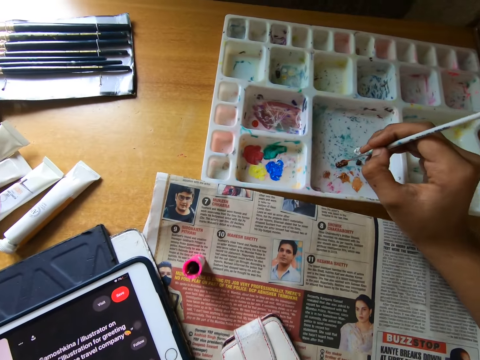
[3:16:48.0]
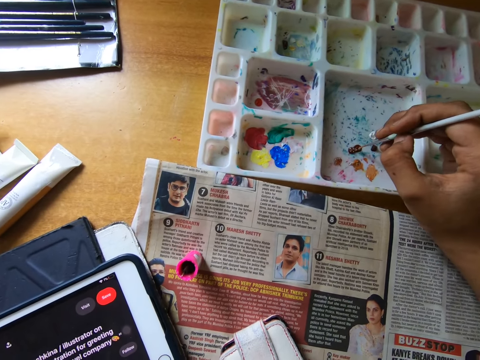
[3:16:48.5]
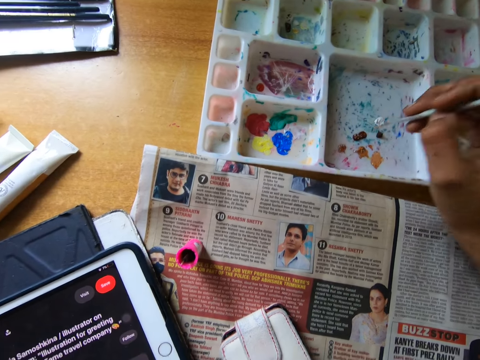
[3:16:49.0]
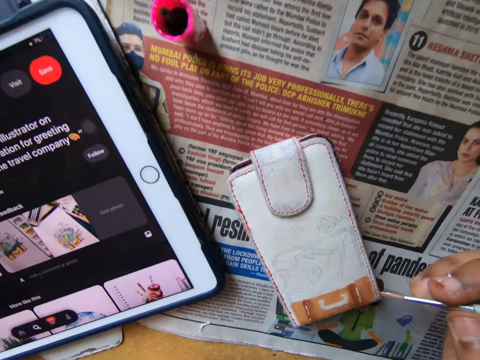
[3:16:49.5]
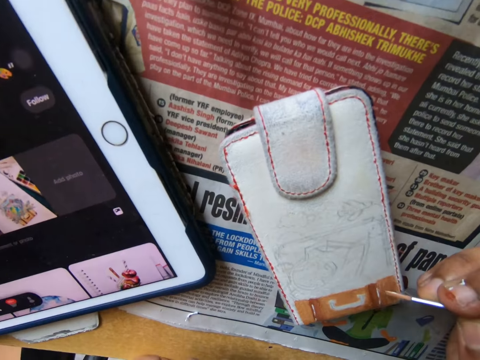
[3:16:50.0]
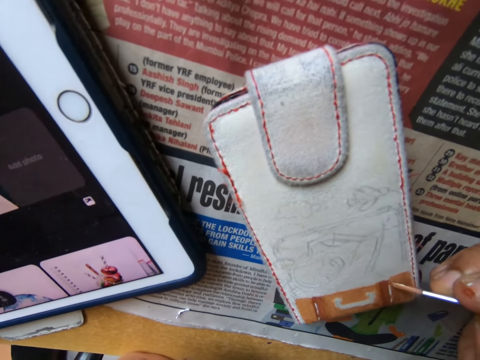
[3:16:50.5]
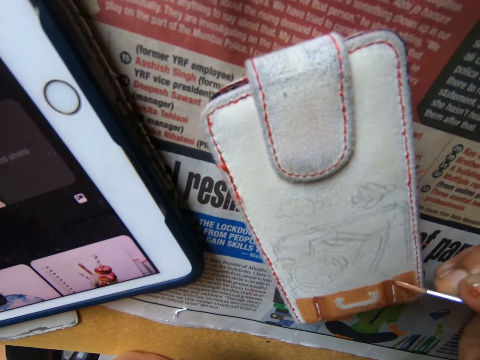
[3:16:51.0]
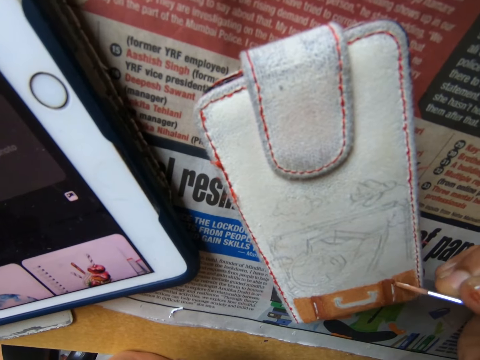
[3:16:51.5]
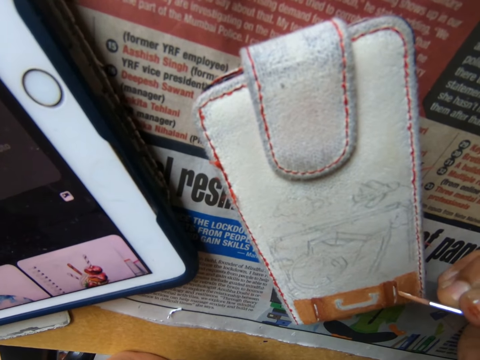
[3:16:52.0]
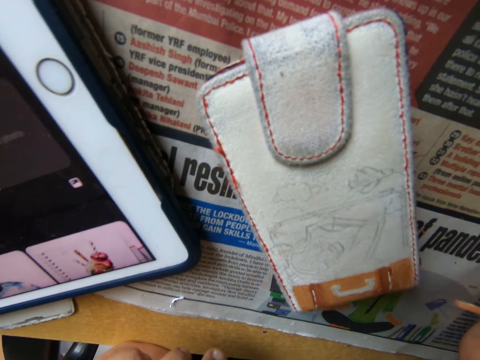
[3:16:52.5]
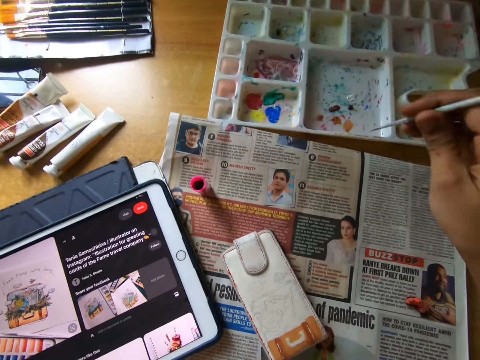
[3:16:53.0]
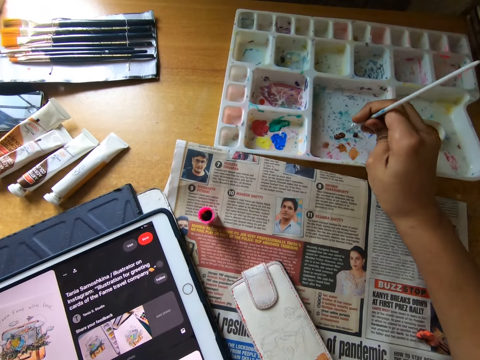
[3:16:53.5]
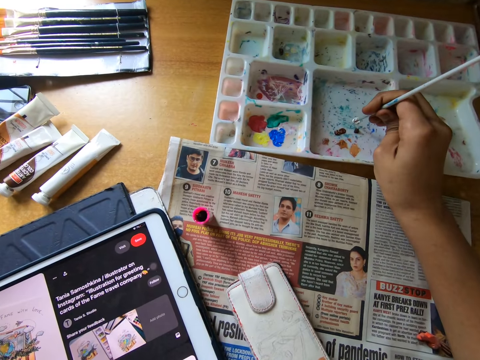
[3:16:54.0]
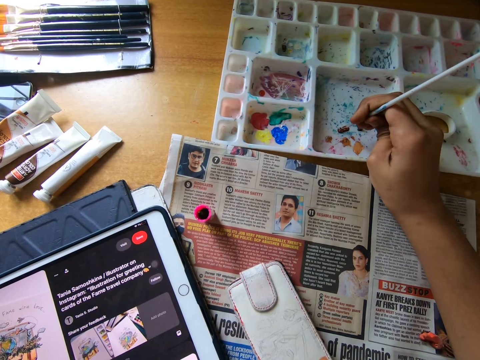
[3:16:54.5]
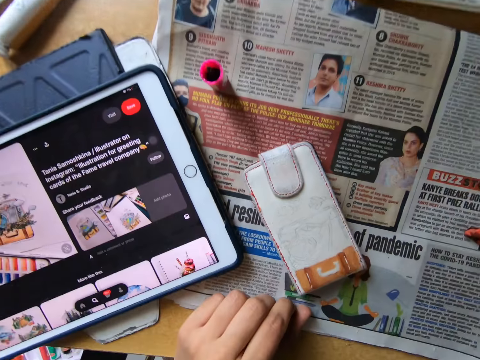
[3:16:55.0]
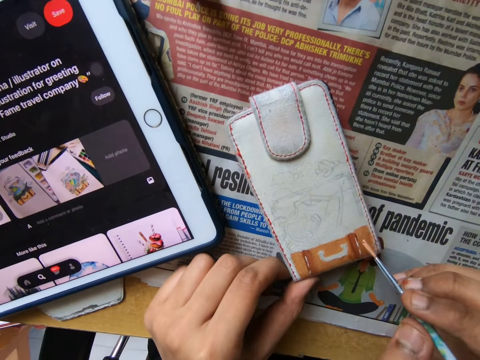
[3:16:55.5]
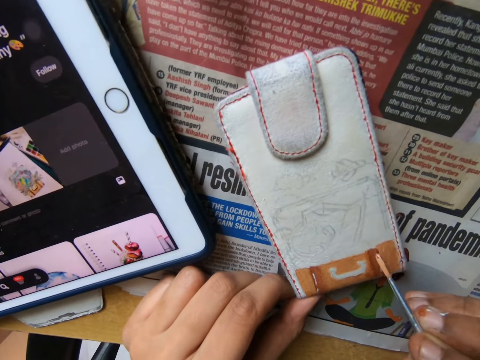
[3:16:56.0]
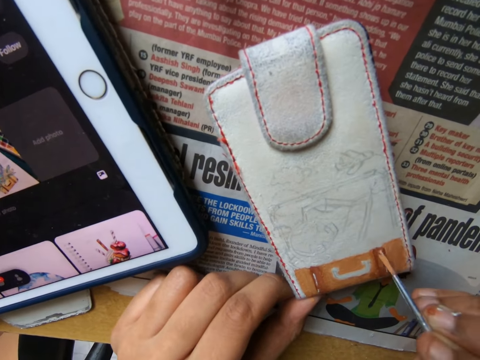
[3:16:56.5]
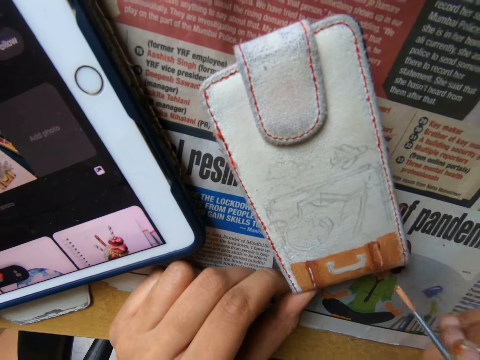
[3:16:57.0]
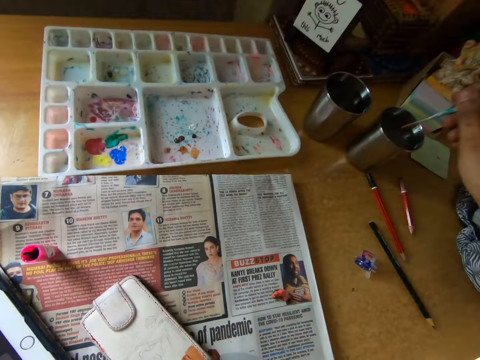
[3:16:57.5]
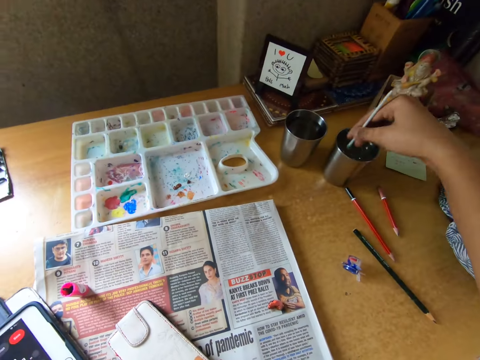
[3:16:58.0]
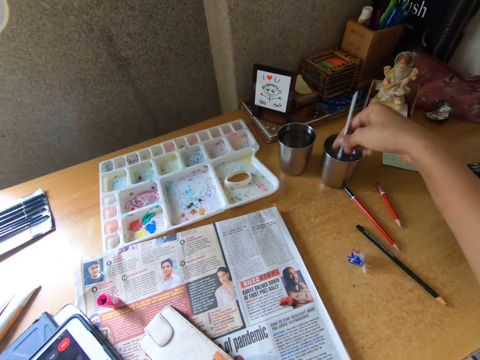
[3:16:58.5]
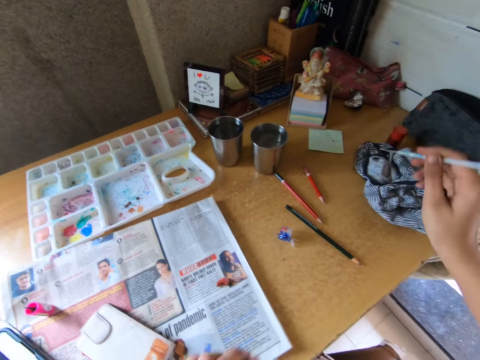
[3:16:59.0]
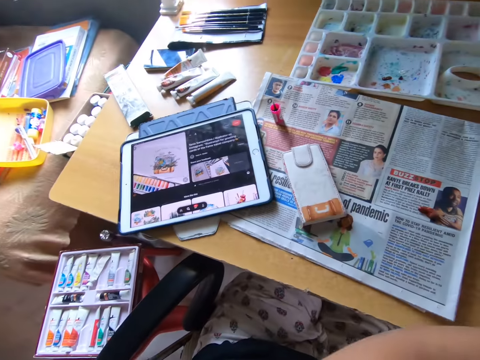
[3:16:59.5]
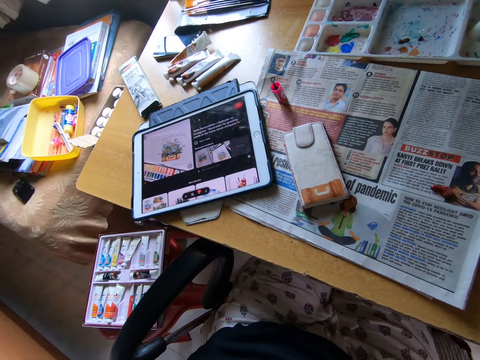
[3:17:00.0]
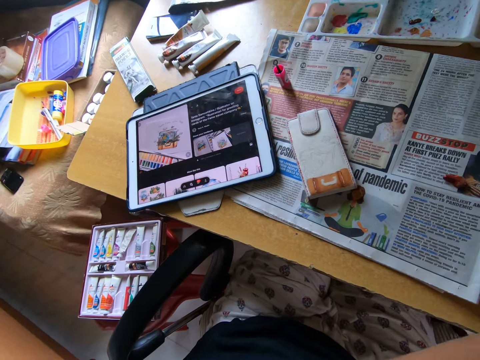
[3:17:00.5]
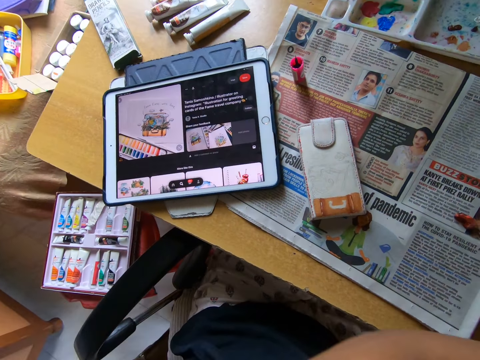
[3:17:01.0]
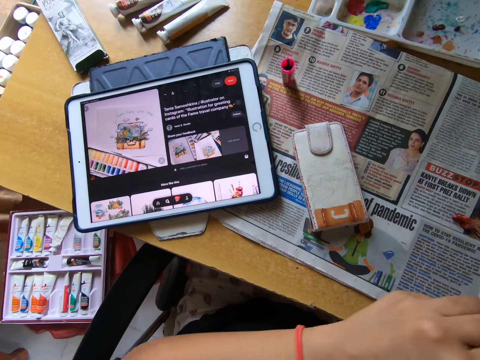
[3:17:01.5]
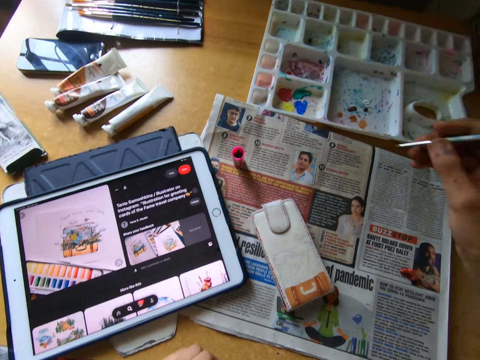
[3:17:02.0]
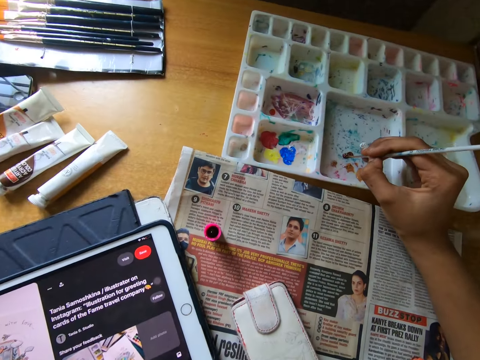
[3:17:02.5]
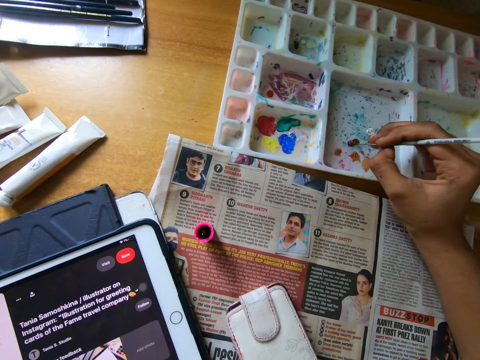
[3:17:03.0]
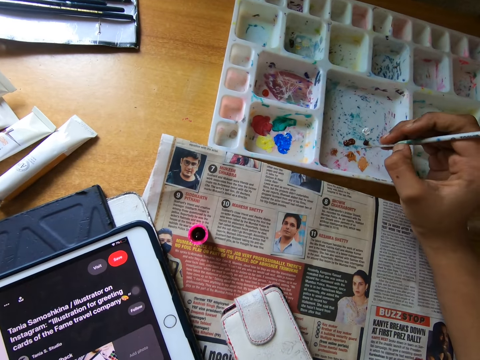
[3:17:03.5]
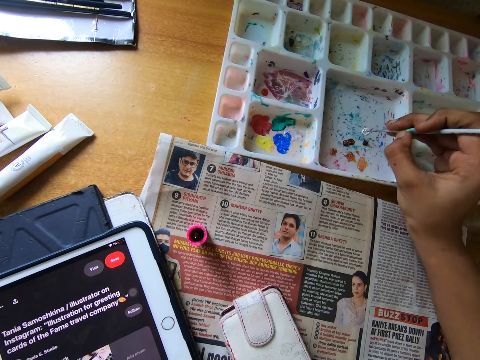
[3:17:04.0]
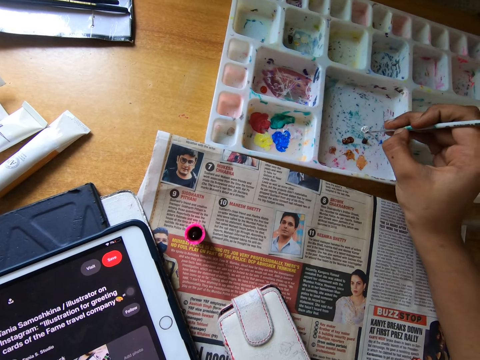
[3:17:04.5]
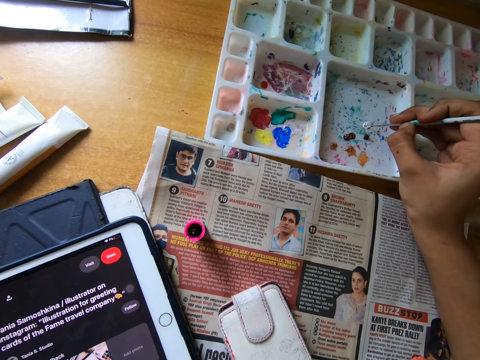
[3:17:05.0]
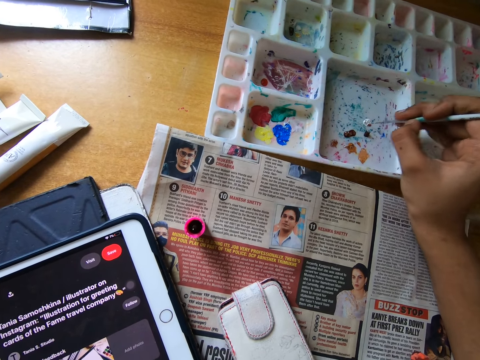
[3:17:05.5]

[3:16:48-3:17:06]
The camera wearer scoops paint from a pallet on the table with the paintbrush in his right hand. He paints on the phone pouch on the table with the paintbrush in his right hand. He looks around. He scoops paint from the pallet on the table with the paintbrush in his right hand. He paints on the phone pouch on the table with the paintbrush in his right hand. He looks around. He dips the paintbrush in his right hand into the cup of water on the table. He cleans the paintbrush in his right hand on the cloth on the table with both hands. He looks around. He scoops paint from the pallet on the table with the paintbrush in his right hand.

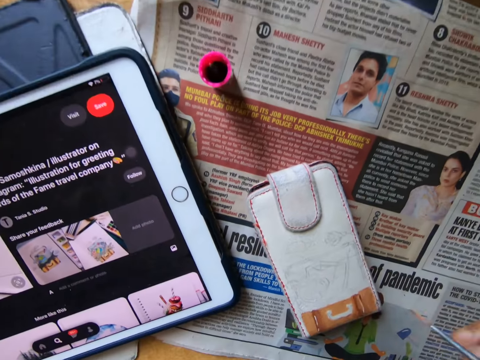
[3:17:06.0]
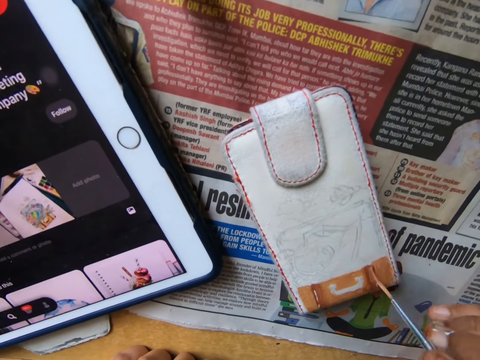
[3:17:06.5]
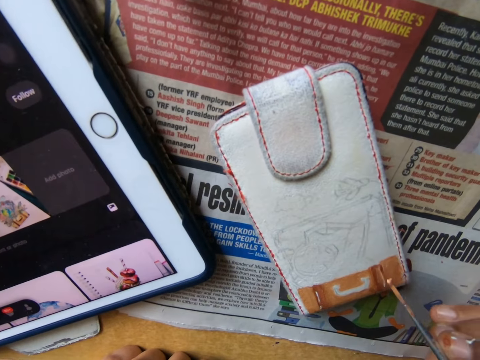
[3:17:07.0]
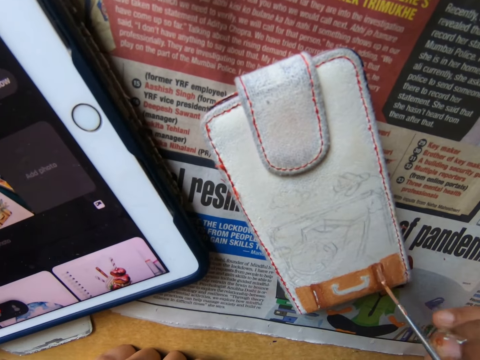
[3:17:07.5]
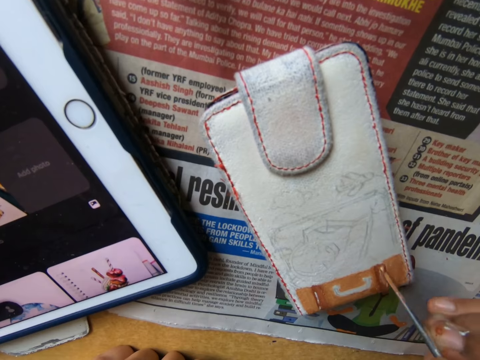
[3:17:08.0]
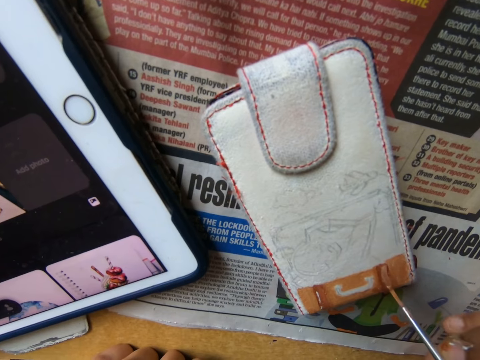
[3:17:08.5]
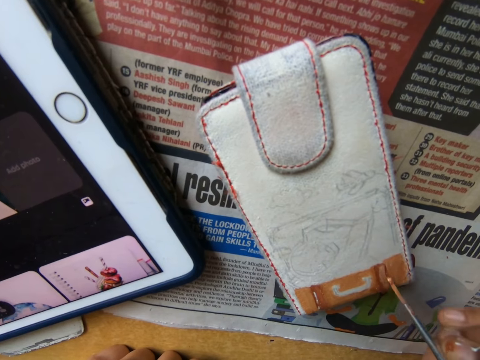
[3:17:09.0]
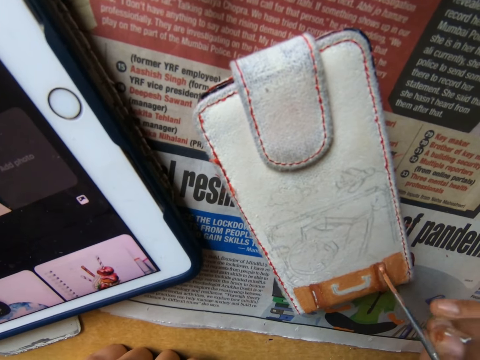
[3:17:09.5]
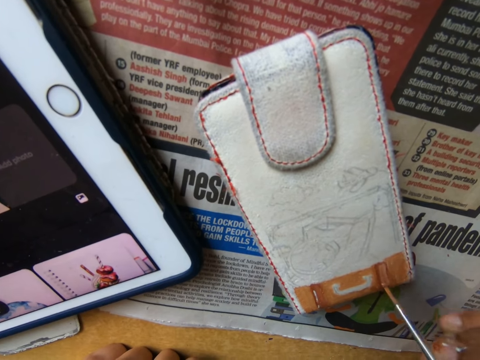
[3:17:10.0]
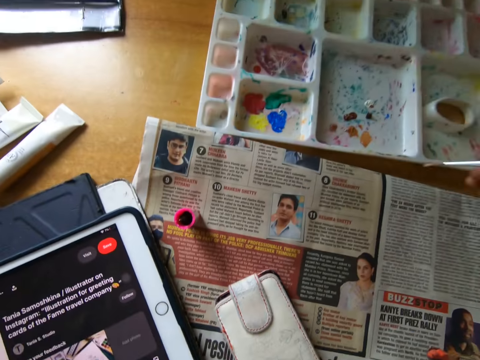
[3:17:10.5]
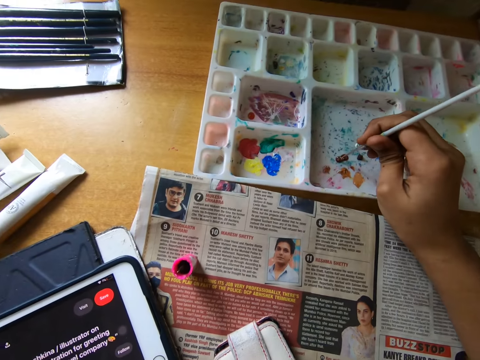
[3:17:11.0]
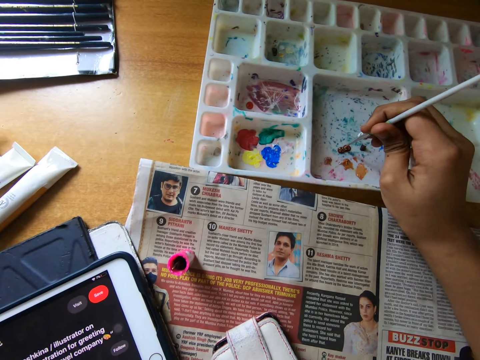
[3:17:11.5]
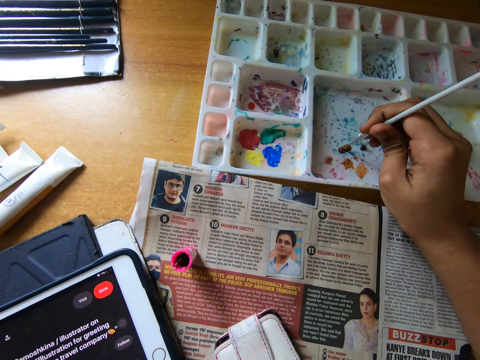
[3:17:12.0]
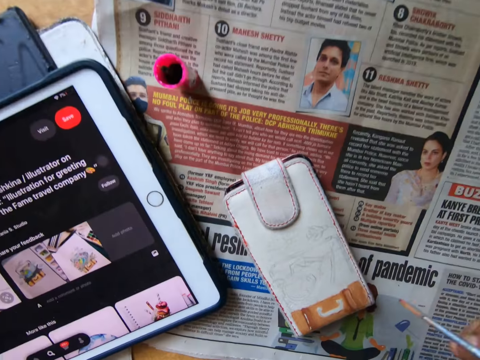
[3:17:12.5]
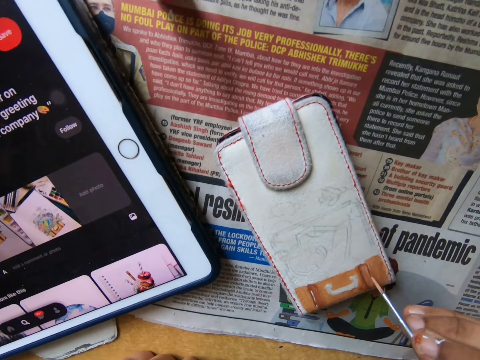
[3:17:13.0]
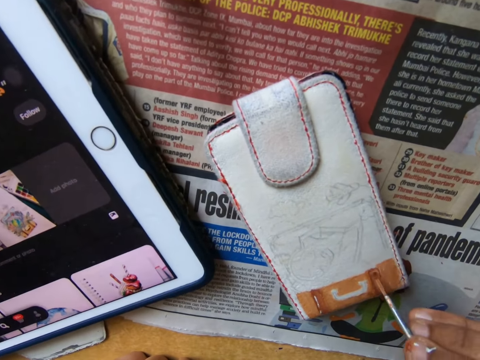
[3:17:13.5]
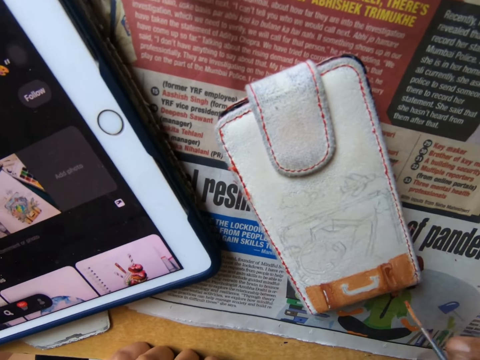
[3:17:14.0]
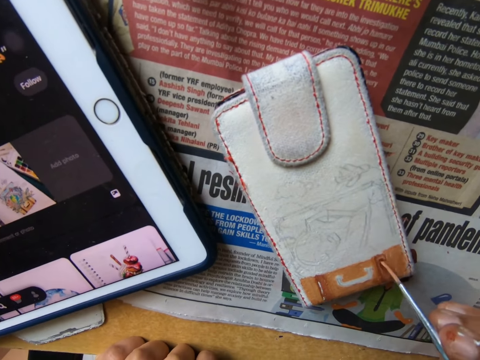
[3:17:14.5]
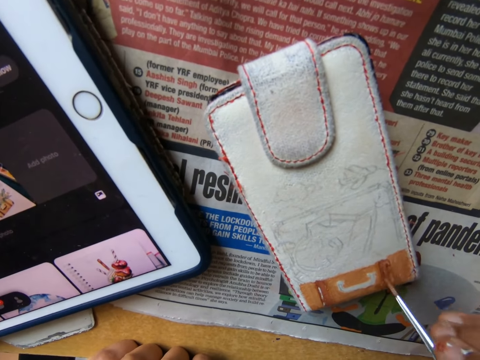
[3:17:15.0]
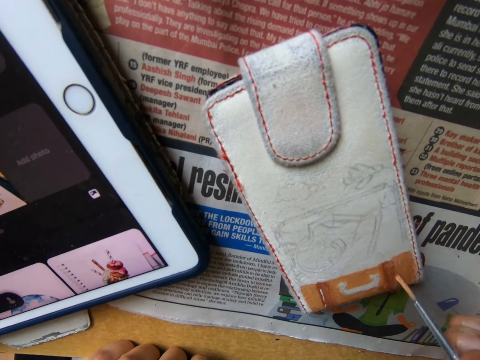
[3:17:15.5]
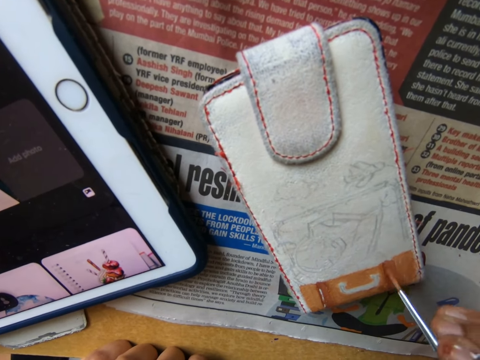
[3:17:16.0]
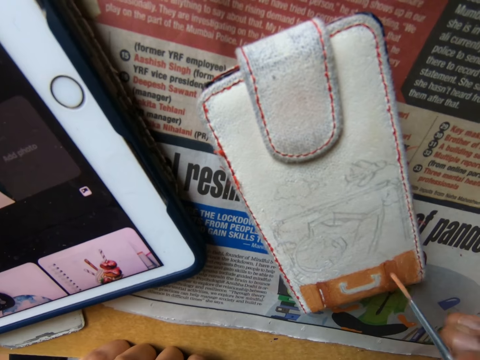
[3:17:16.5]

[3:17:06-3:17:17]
The camera wearer paints on the phone pouch on a table with the paintbrush in his right hand. He looks around. He scoops paint from a pallet on the table with the paintbrush in his right hand. He paints on the phone pouch on the table with the paintbrush in his right hand.
